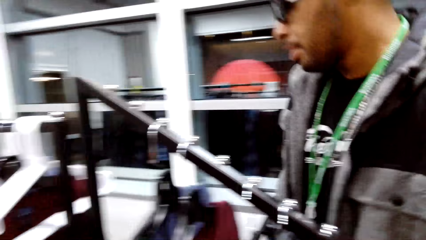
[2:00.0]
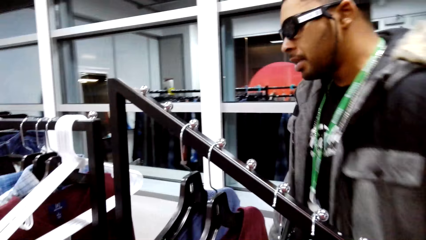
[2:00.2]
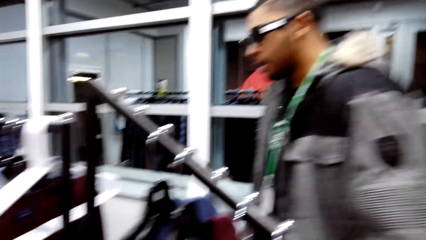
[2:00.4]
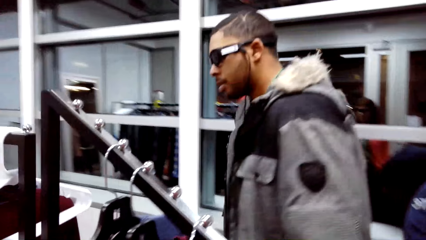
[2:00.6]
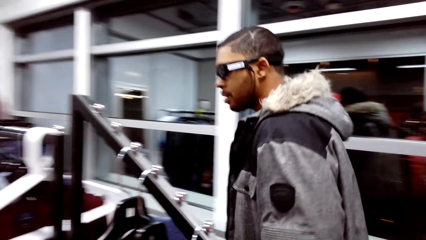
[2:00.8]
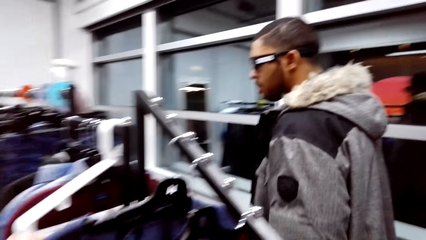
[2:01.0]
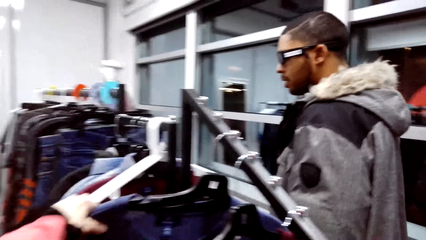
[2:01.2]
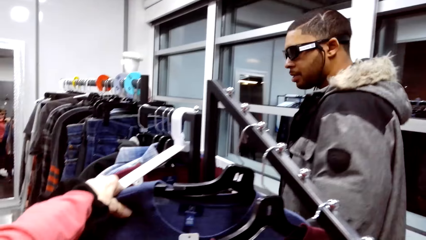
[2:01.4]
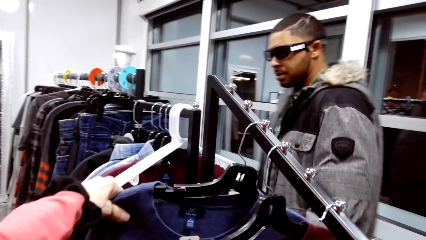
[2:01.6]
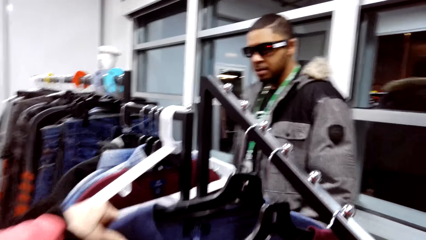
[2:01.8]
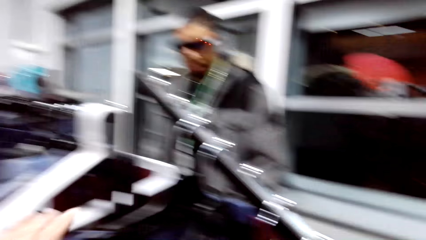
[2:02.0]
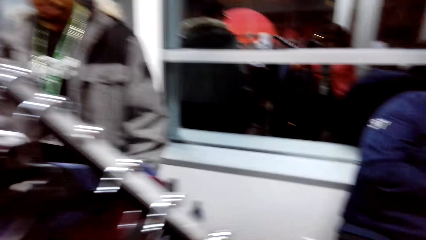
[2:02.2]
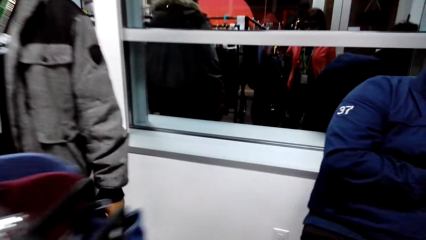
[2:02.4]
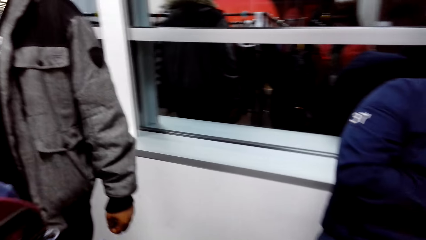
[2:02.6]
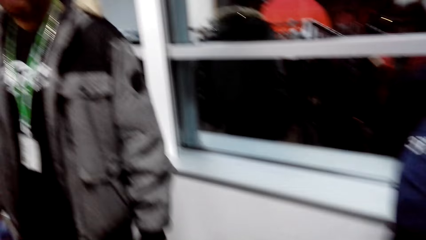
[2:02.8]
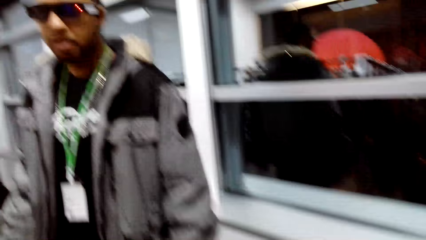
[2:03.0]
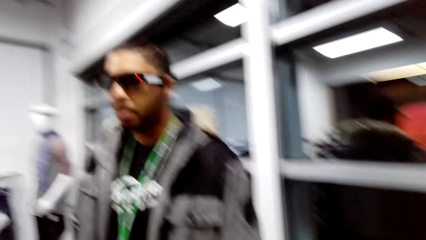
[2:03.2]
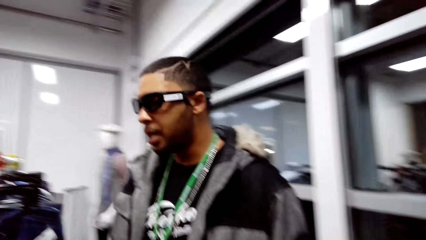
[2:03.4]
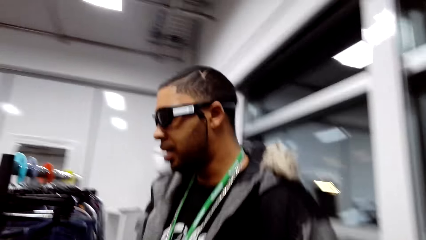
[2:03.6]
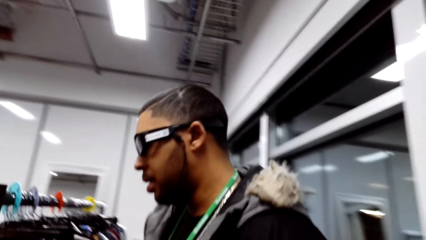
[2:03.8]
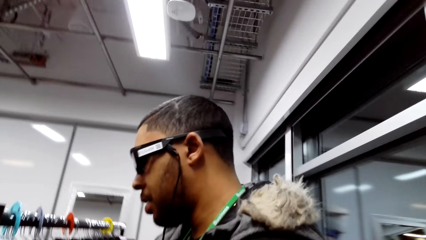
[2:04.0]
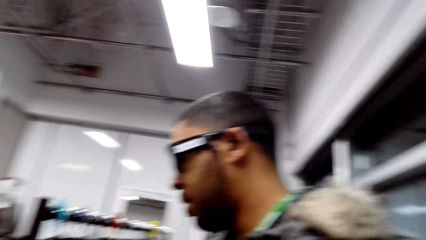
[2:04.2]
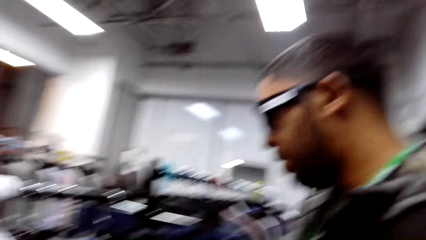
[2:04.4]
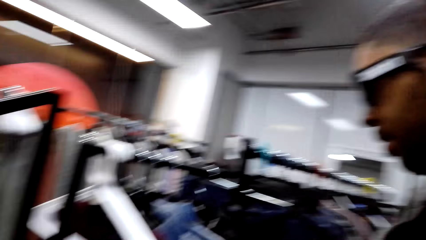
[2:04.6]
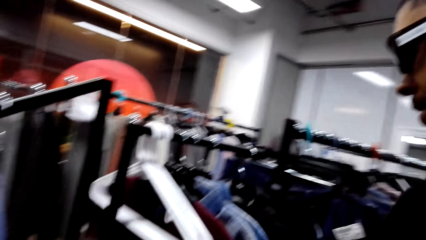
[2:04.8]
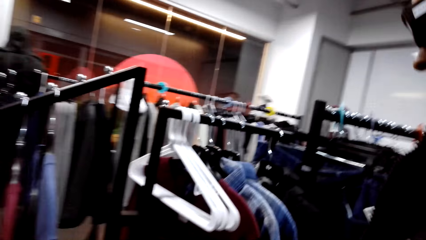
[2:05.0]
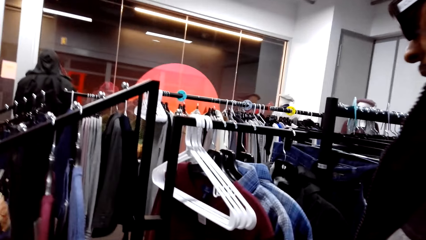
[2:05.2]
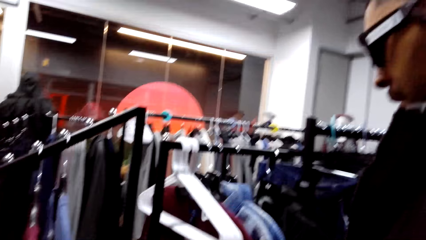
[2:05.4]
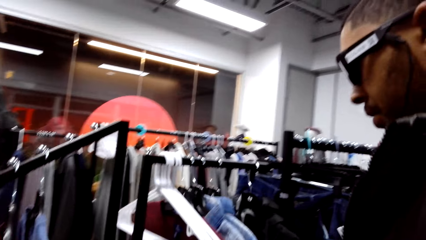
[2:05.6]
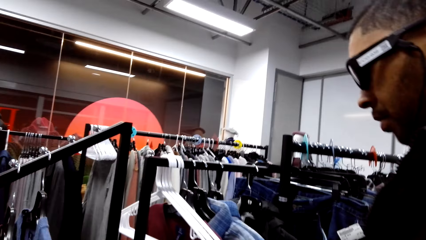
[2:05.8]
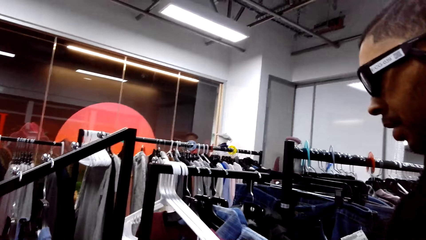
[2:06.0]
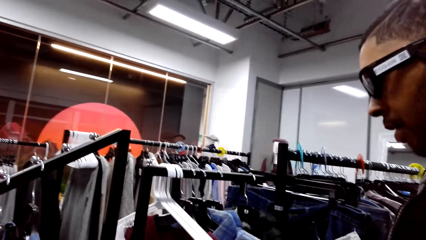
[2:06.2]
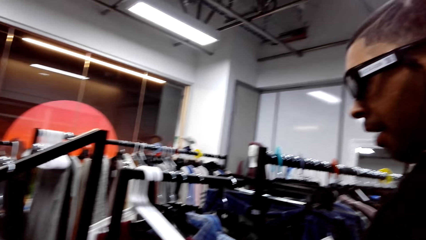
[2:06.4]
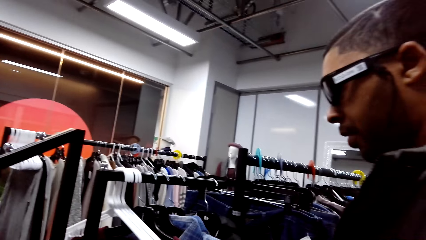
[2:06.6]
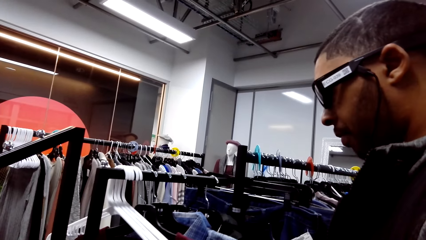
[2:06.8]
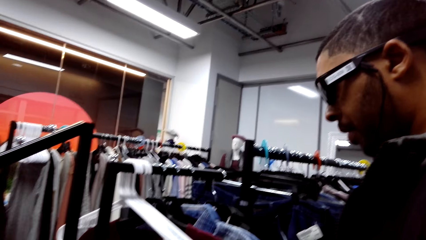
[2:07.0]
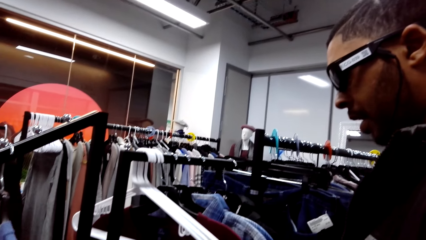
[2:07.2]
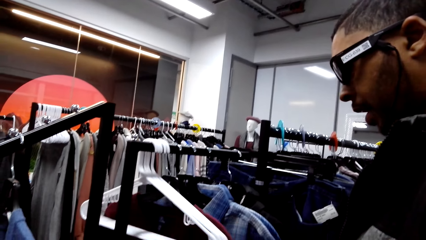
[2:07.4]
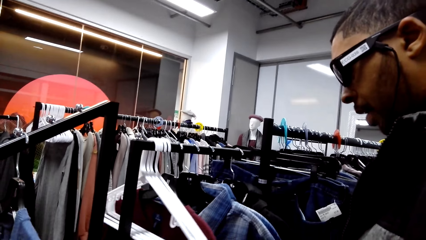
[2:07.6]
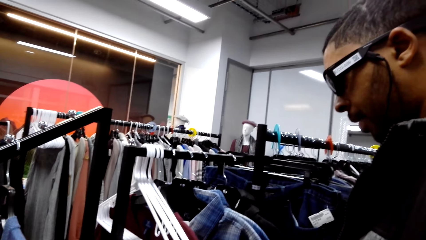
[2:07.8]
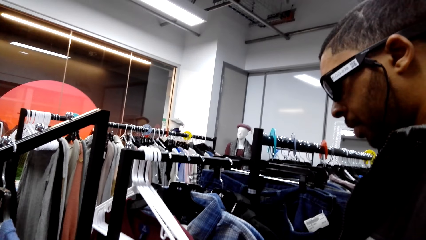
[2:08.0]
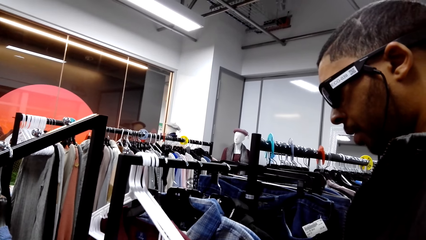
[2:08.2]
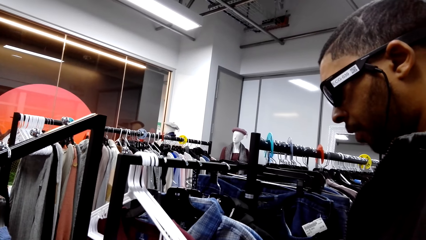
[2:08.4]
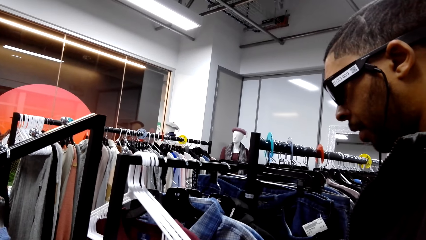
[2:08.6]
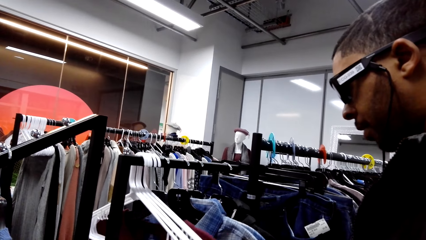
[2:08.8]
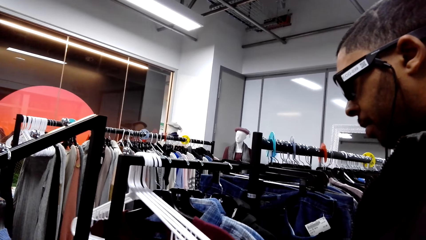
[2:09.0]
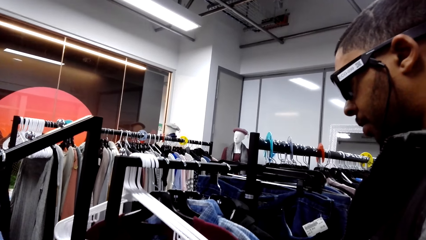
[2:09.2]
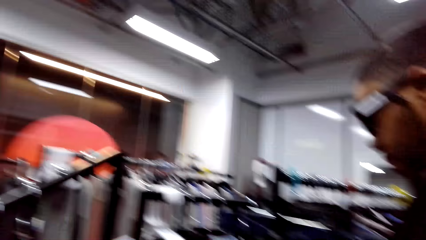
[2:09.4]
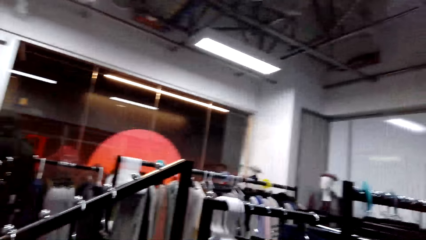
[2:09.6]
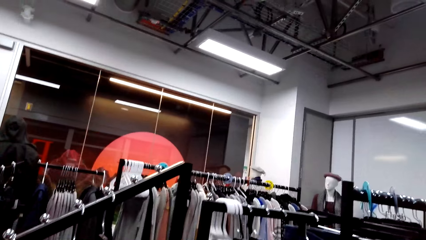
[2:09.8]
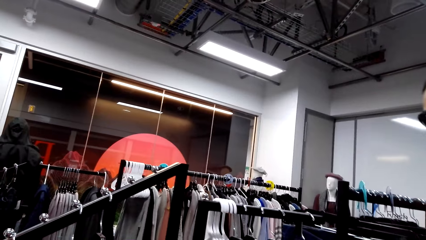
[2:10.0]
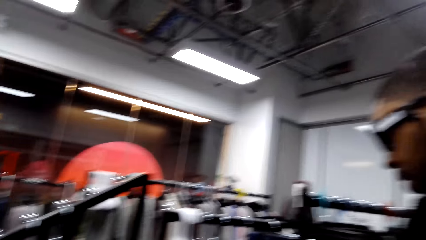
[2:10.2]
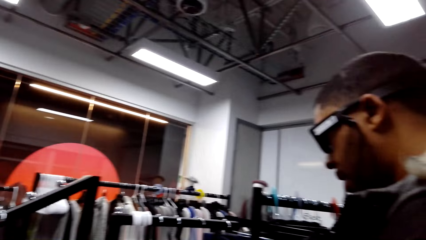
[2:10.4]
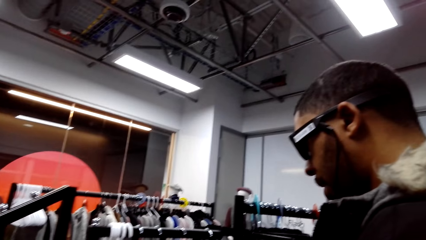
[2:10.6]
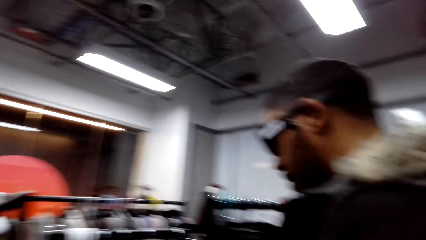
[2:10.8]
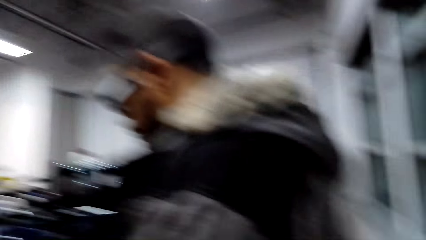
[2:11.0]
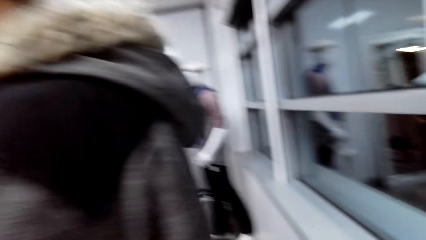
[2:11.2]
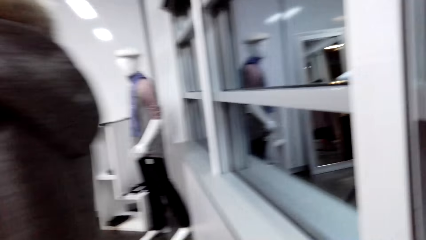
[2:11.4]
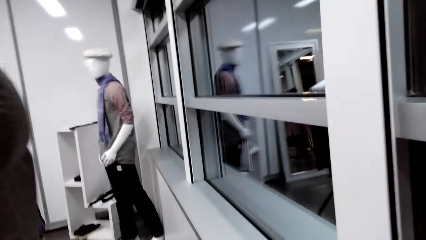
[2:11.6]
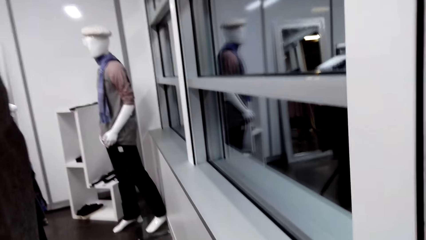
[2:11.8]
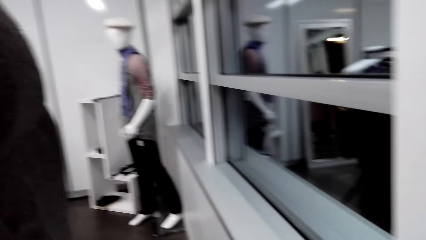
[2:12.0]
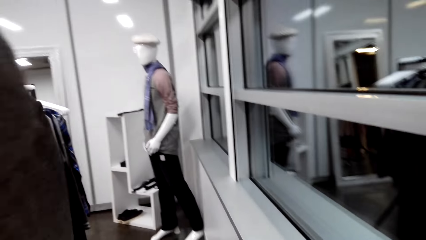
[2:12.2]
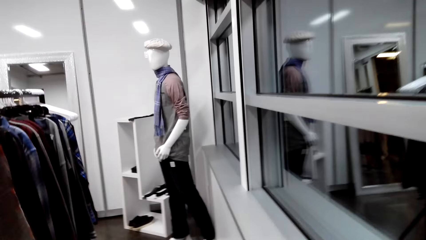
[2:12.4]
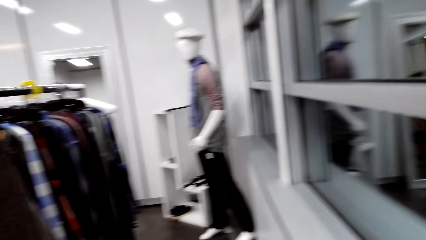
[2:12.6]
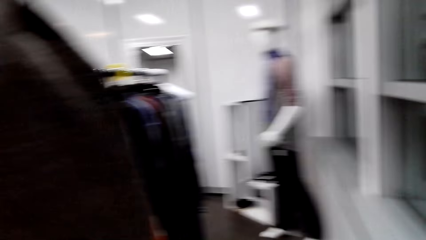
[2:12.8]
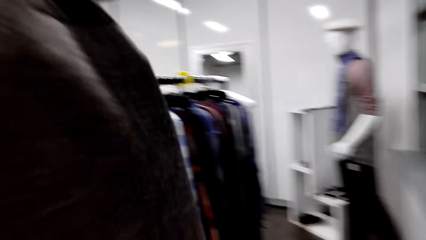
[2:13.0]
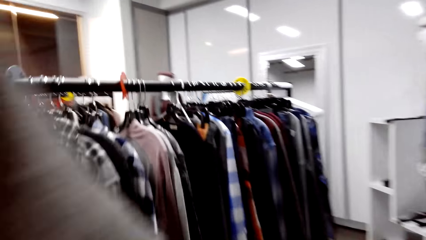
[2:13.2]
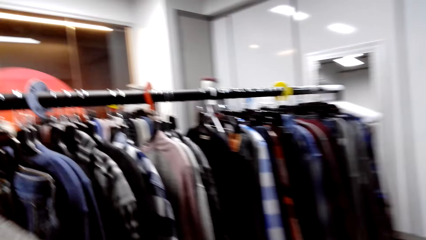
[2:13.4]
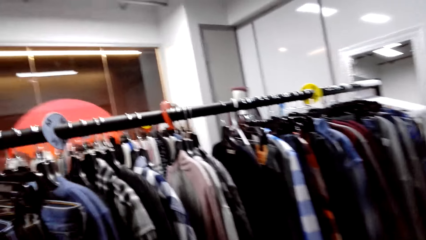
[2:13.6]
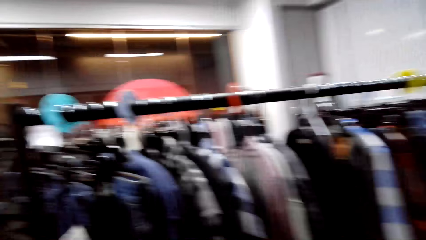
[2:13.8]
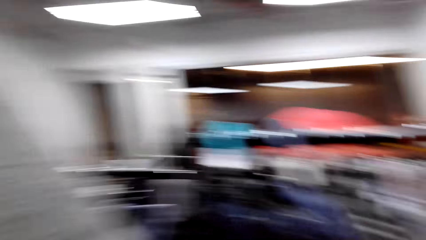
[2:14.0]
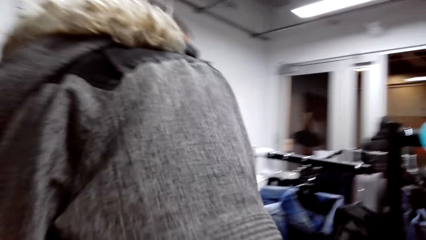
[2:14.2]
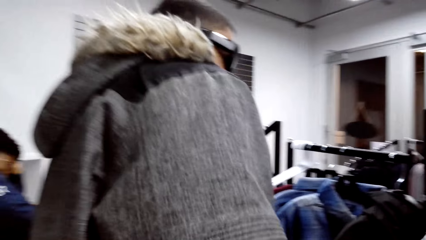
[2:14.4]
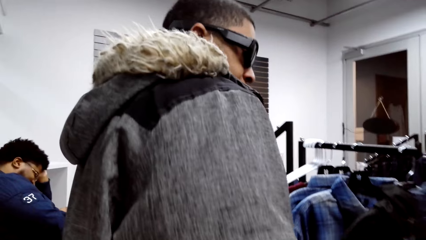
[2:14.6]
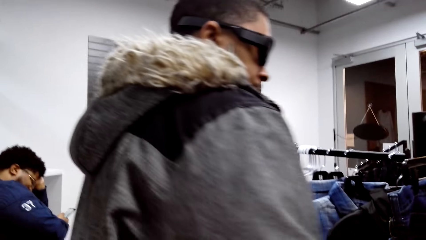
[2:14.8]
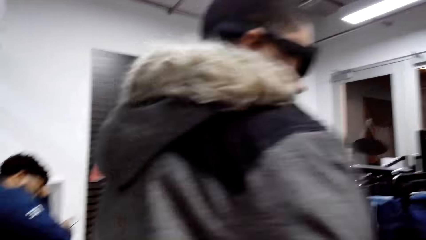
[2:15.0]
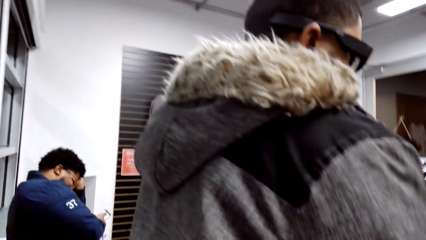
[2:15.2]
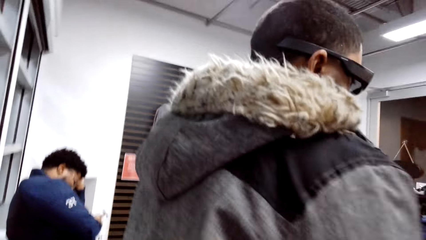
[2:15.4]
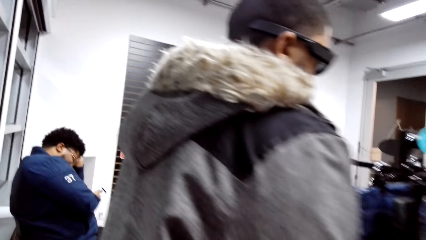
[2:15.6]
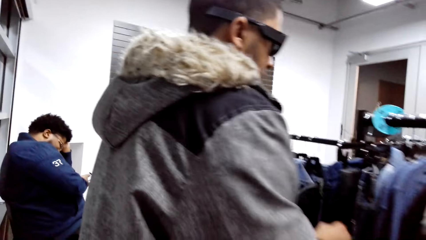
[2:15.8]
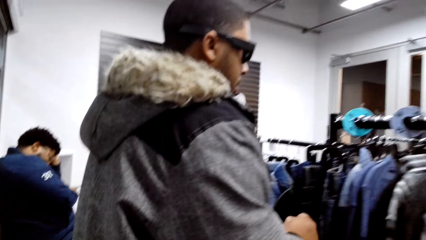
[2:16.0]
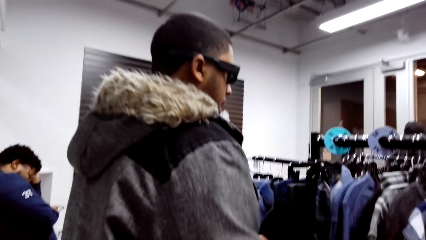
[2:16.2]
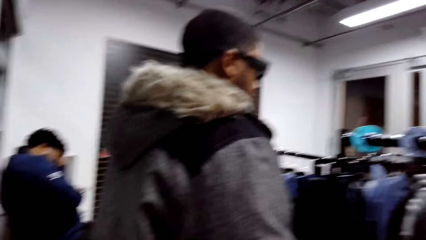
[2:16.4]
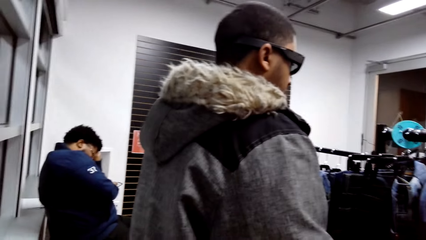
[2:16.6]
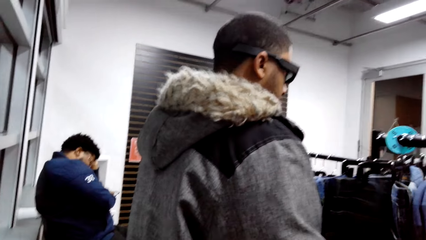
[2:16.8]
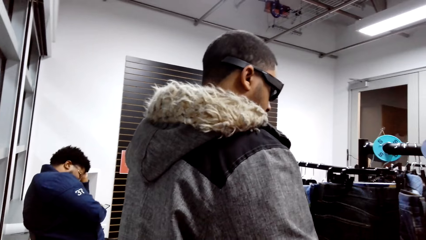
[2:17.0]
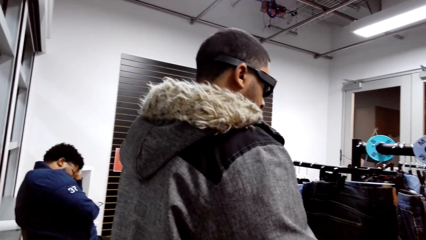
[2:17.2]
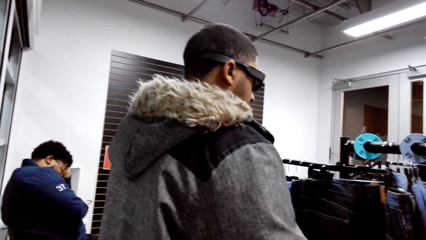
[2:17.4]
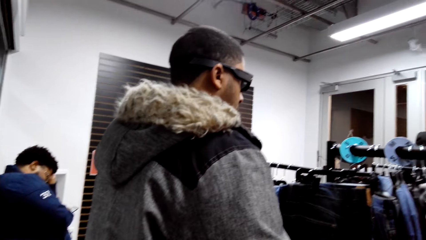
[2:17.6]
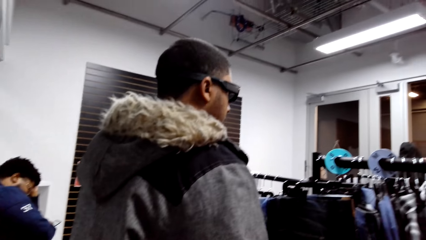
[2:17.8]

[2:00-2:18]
The camera wearer holds a cloth on the display. They talk to a person. They look around.
